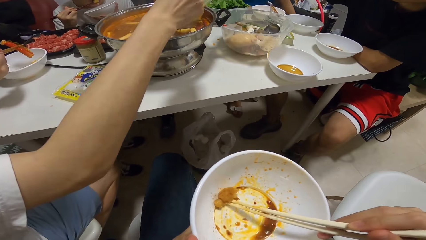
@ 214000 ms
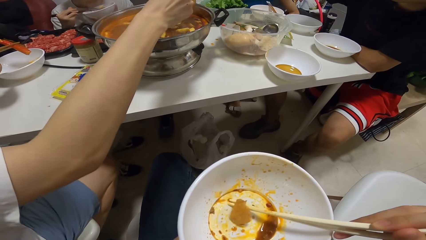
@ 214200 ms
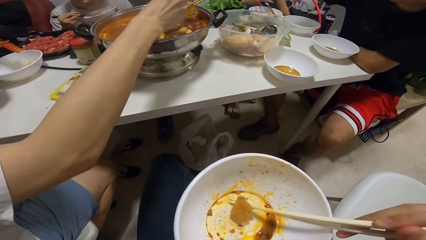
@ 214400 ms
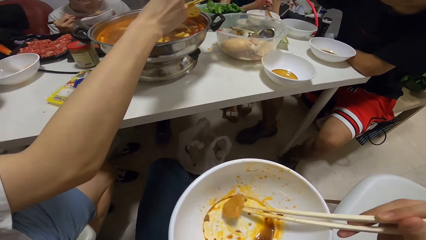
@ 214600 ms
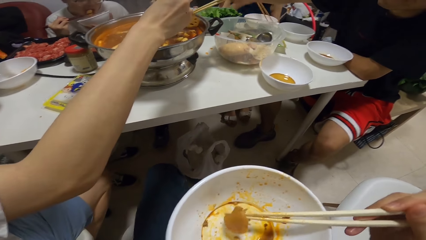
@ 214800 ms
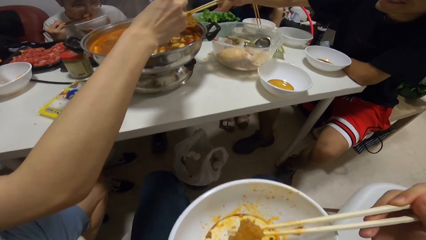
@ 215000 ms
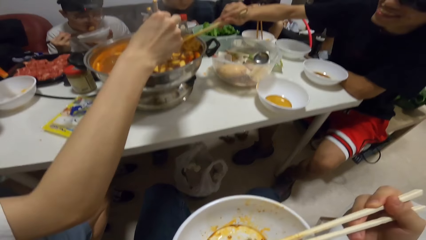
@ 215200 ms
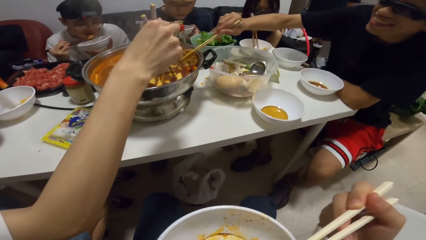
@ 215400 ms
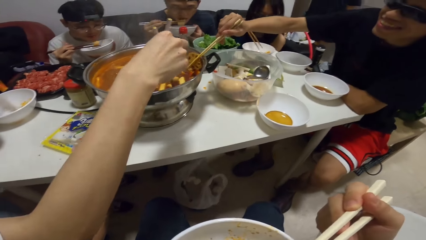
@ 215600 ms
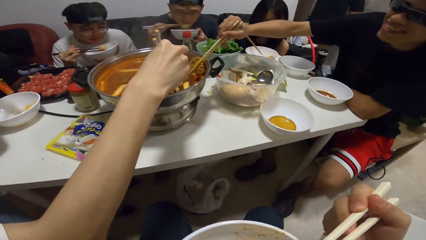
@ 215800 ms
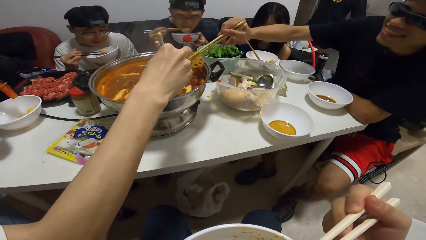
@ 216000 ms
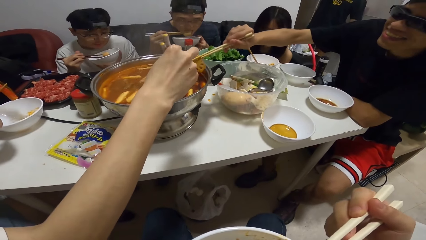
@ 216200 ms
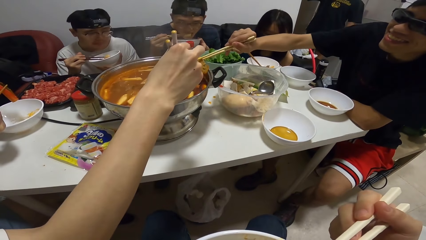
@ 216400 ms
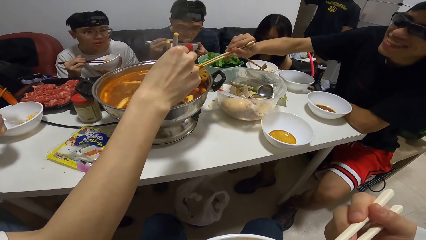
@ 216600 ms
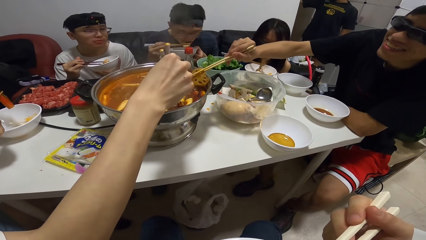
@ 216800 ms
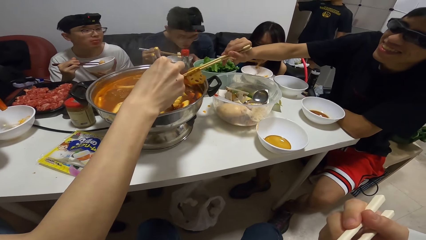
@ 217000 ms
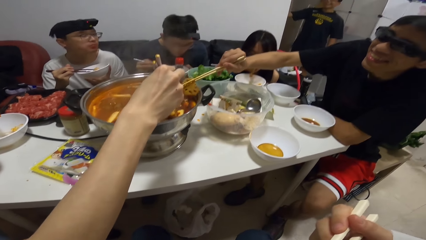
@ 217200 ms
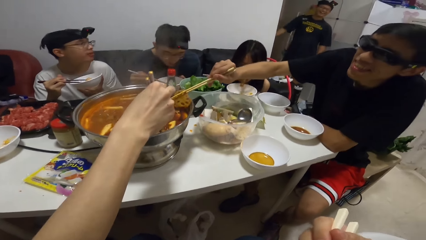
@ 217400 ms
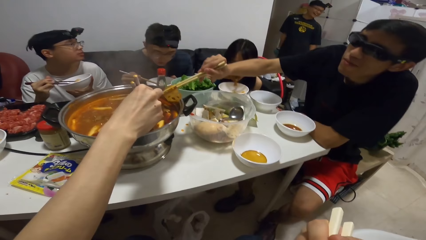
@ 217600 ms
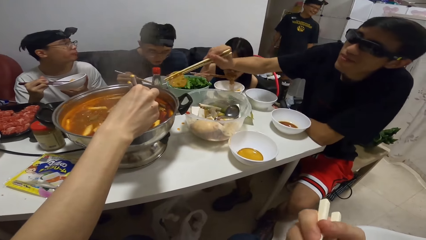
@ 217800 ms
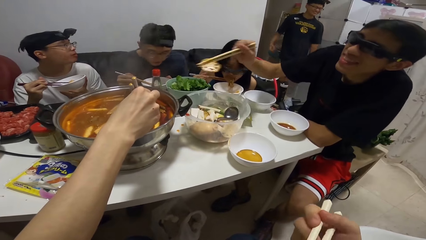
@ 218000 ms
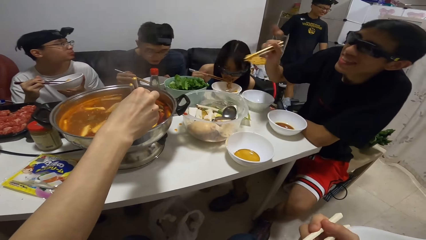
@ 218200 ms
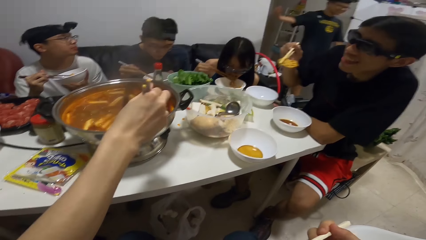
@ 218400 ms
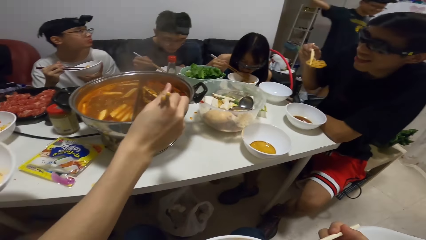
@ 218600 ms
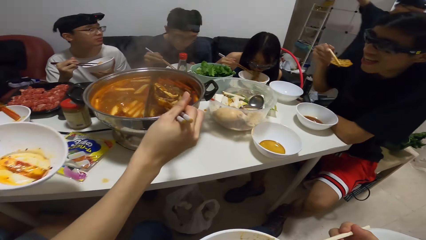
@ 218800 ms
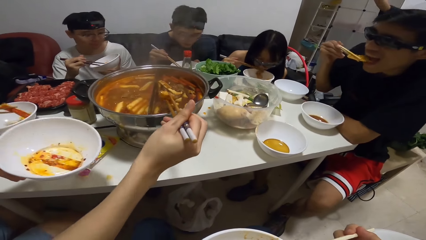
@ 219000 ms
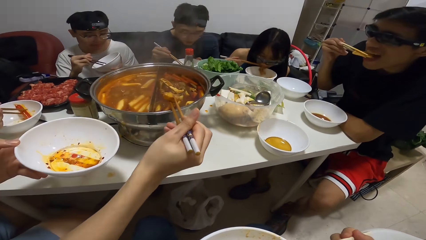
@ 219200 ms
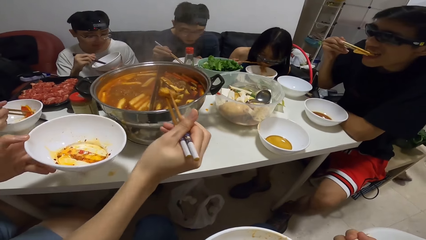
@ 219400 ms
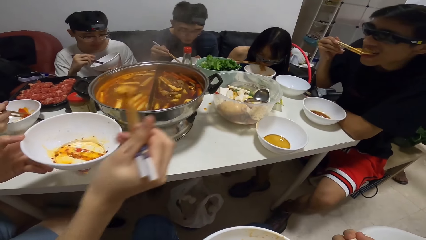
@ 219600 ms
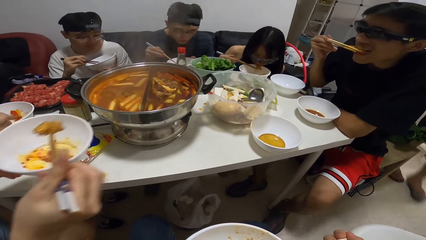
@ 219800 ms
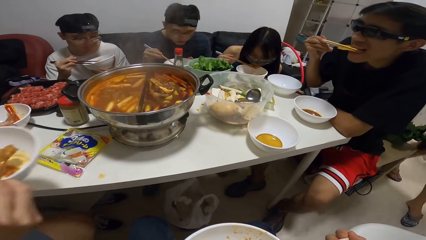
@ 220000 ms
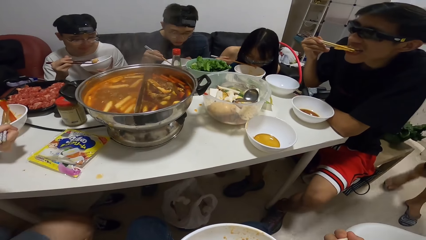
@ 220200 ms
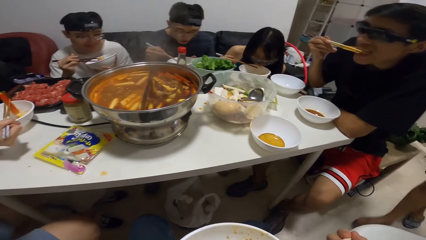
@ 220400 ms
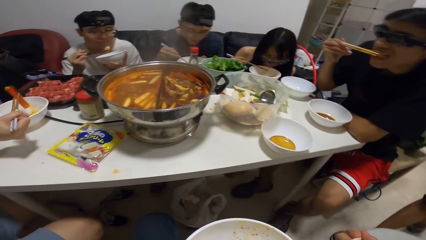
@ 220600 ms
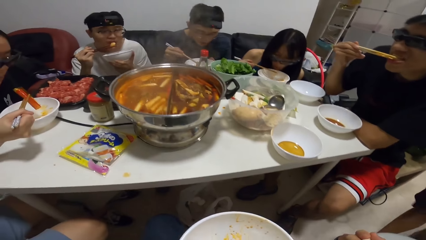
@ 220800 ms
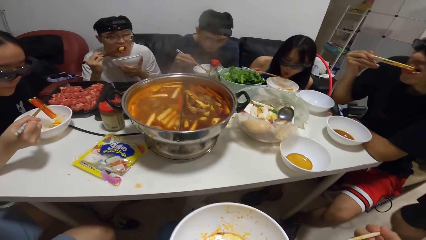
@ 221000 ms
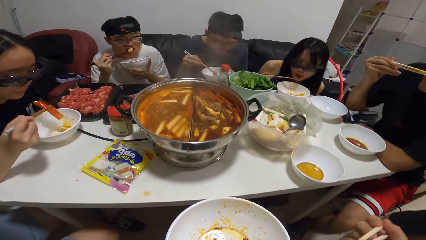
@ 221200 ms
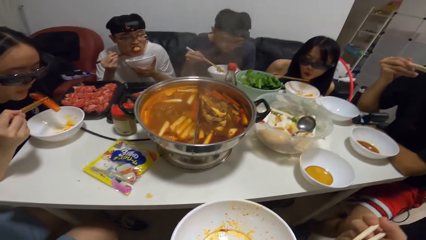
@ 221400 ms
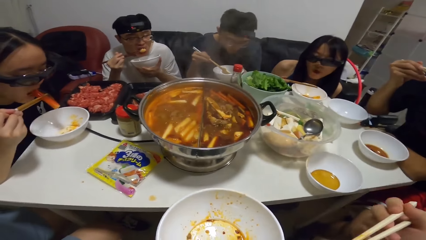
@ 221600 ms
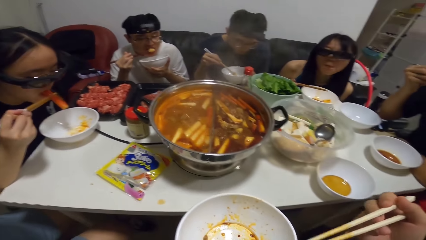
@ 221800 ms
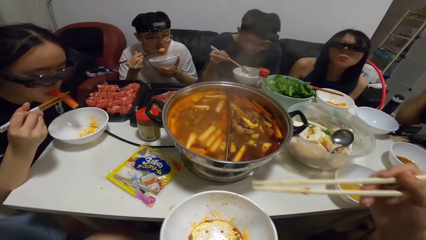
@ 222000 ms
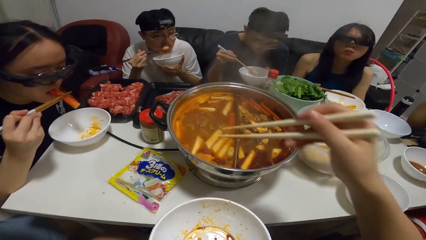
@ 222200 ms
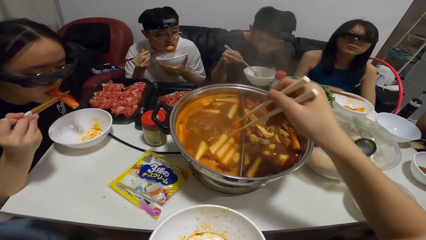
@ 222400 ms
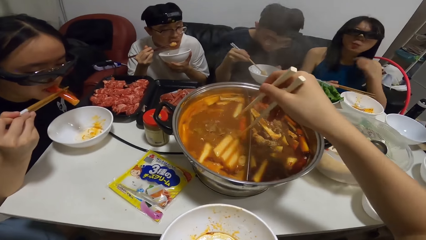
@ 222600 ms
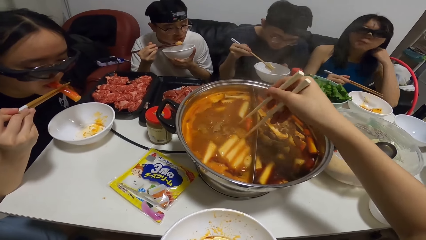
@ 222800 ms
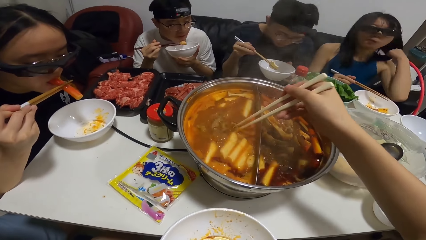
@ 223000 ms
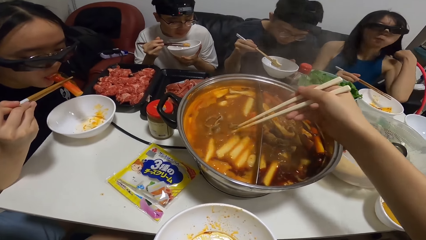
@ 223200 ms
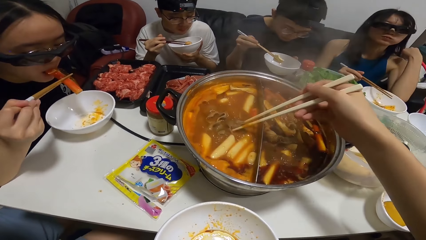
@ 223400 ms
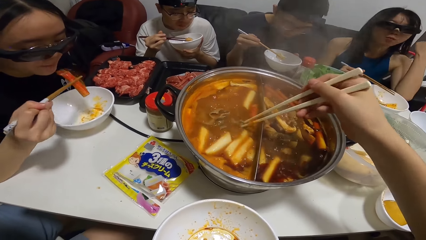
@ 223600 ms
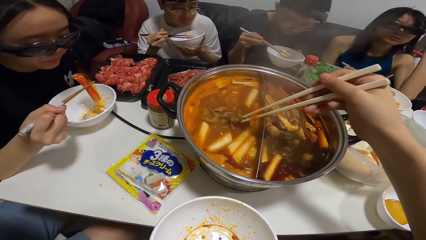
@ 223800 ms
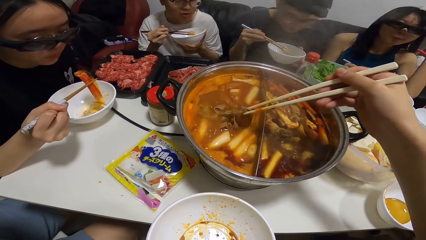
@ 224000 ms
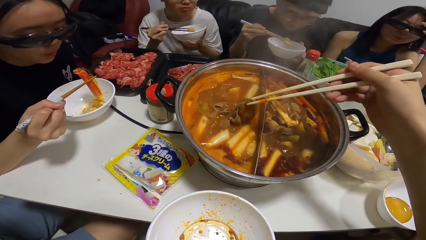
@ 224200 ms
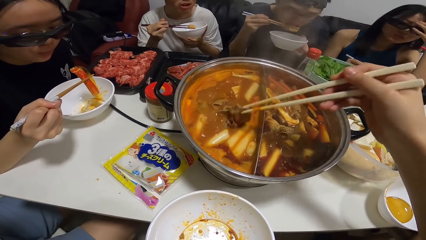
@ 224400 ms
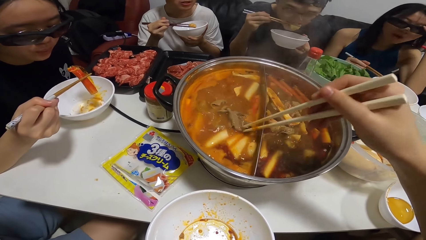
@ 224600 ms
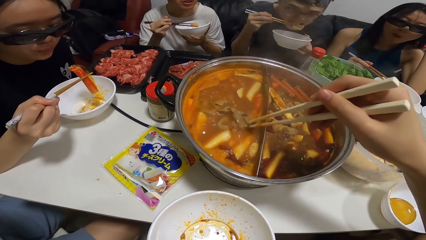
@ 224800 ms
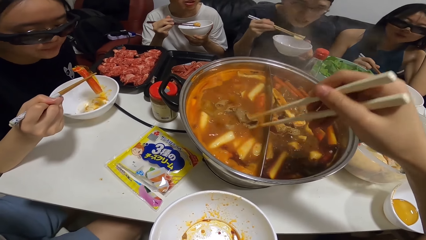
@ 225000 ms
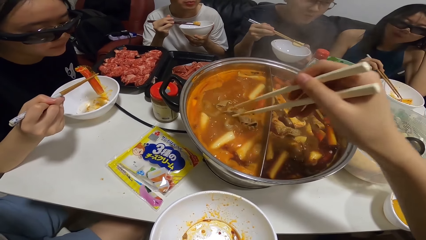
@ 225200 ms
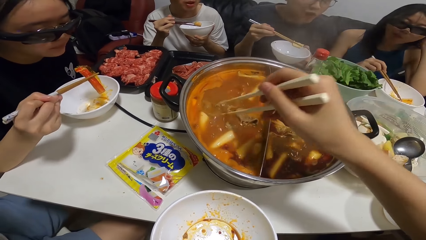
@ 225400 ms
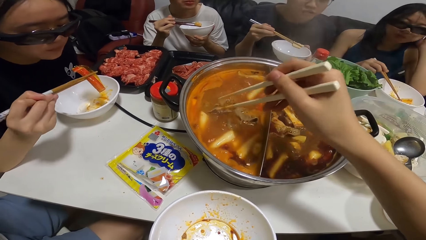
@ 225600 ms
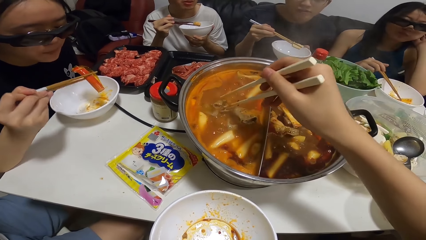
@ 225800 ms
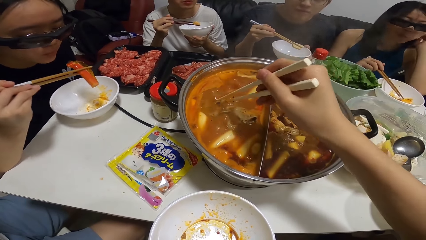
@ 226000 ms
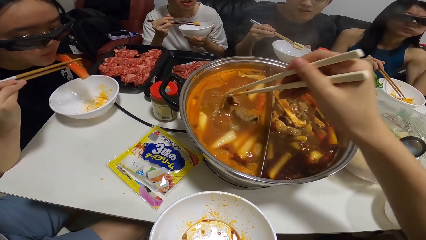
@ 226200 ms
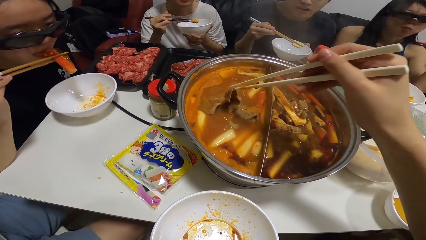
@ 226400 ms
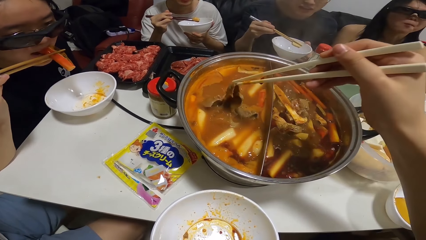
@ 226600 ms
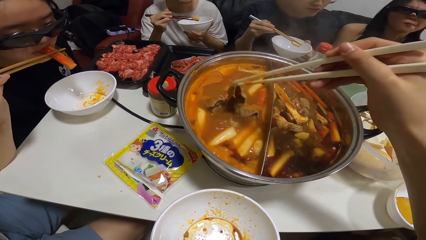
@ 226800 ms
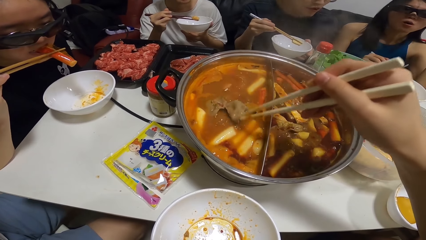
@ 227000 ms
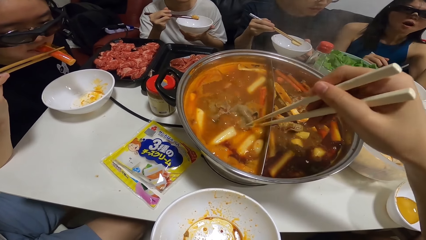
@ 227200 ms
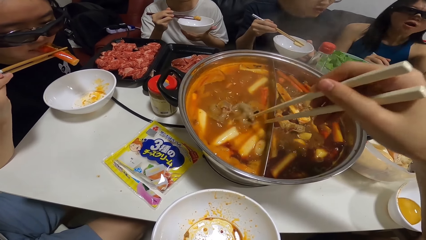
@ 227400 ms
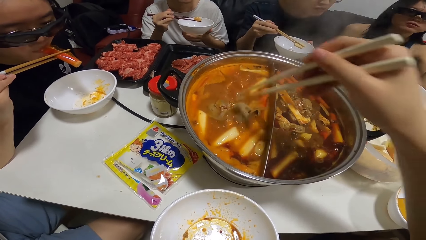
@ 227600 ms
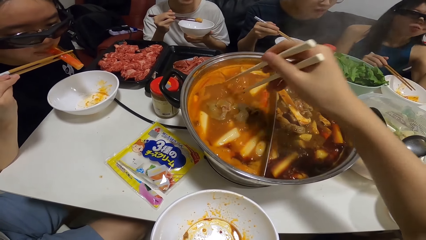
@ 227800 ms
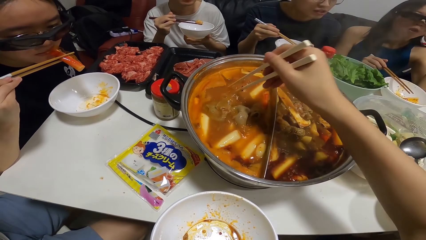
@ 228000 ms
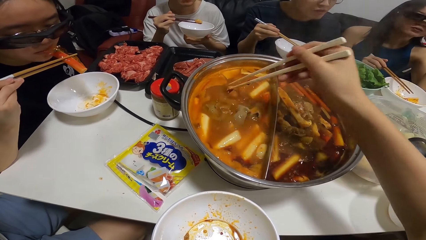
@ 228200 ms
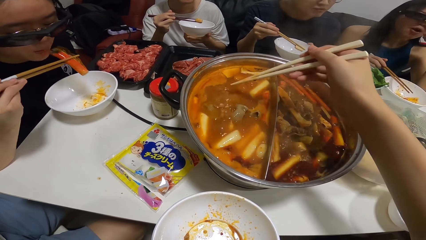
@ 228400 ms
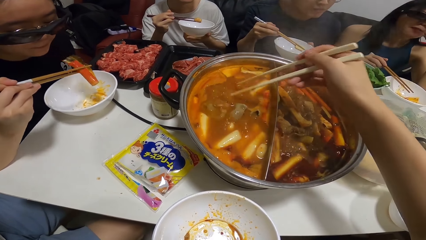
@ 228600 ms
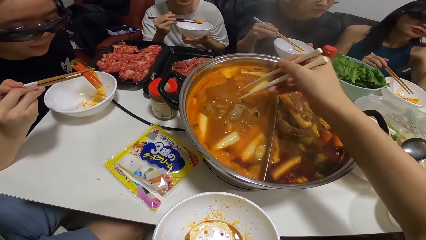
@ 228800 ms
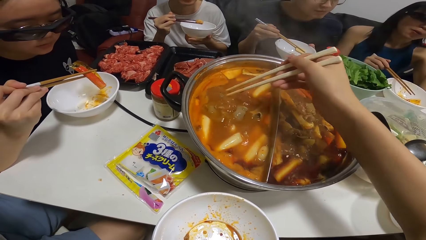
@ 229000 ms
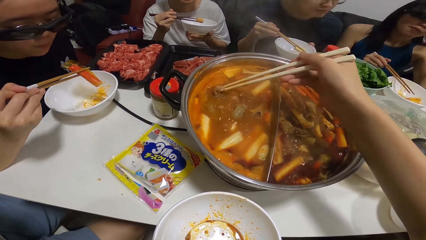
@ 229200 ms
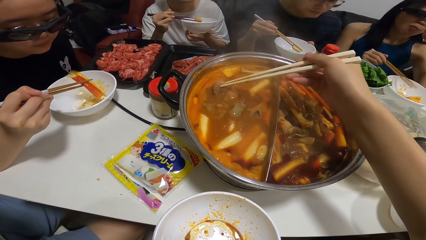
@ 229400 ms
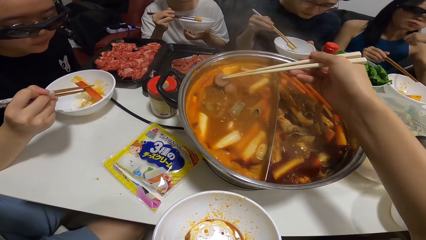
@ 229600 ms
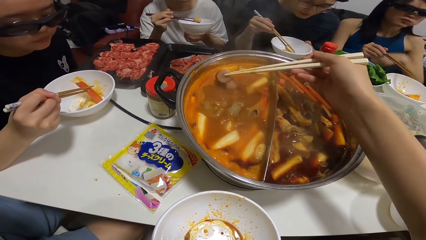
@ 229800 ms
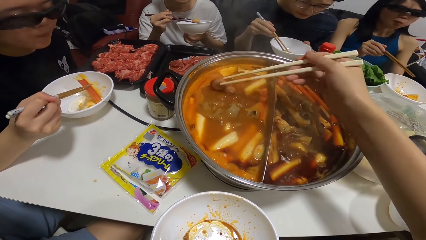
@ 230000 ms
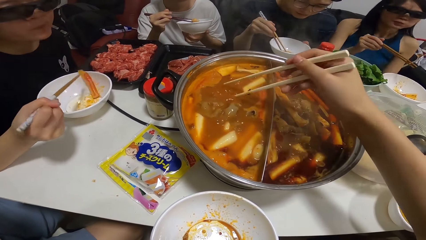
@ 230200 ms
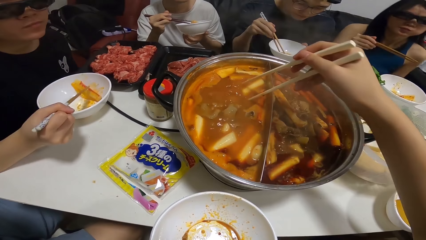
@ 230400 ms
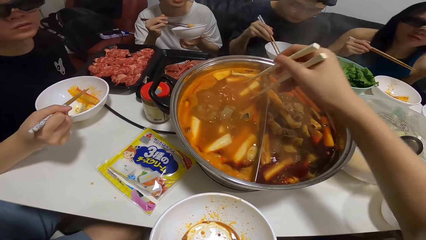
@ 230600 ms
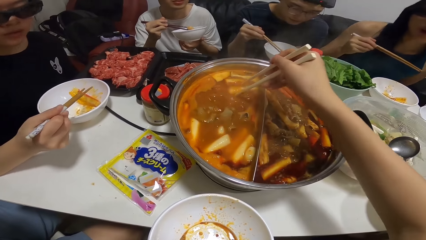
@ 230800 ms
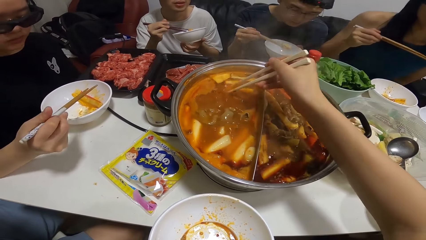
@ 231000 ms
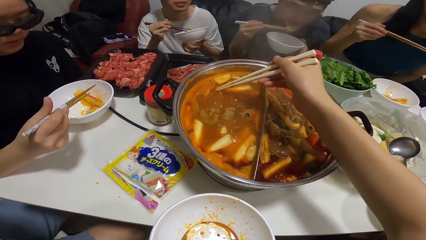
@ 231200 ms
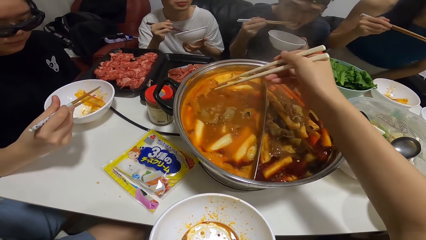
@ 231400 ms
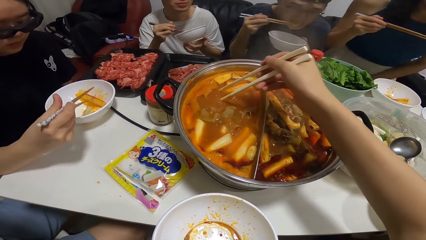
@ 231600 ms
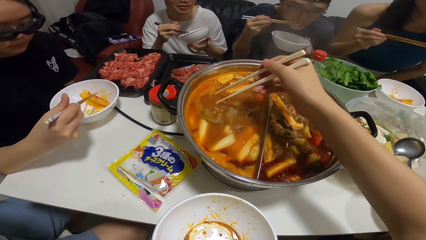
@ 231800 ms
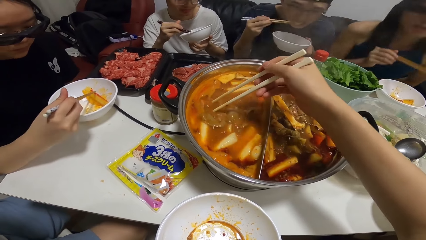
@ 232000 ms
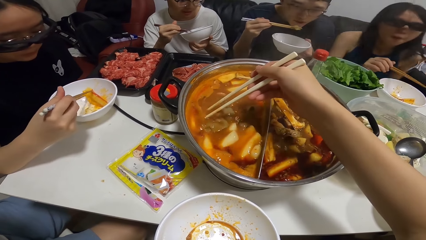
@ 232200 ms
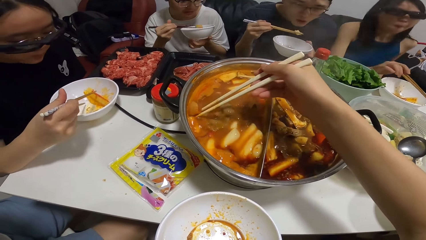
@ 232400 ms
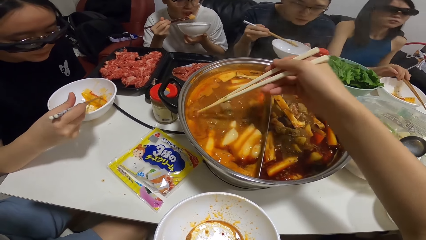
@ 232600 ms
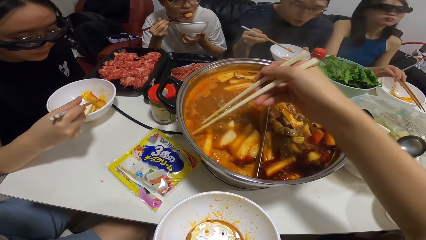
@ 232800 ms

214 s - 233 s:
The camera wearer eats with chopsticks. A man eats food with chopsticks in his right hand. Another man serves his meal from the pot with chopsticks in his right hand. The camera wearer picks stew from the cooking pot.
